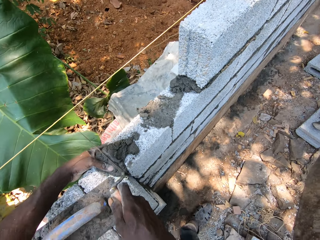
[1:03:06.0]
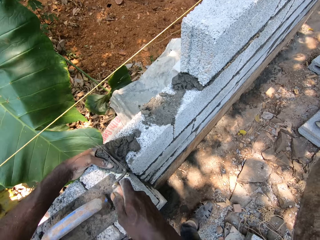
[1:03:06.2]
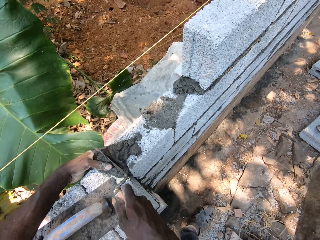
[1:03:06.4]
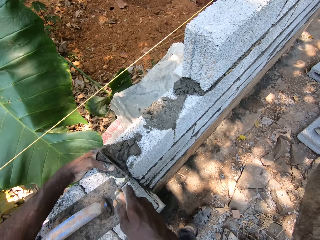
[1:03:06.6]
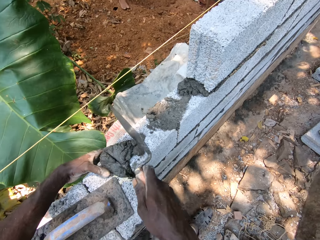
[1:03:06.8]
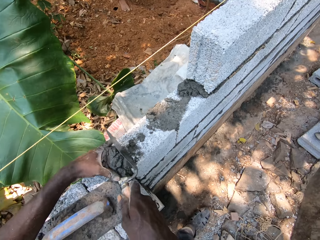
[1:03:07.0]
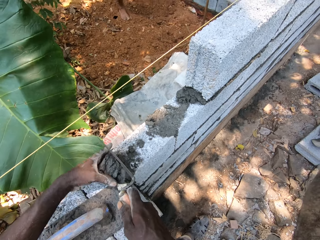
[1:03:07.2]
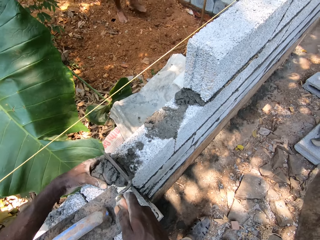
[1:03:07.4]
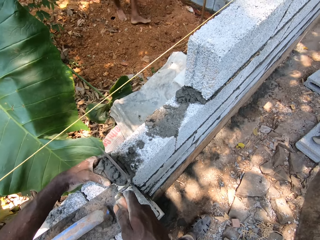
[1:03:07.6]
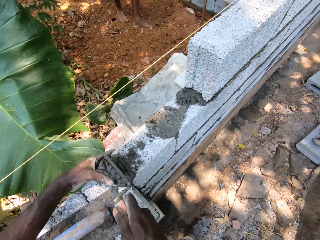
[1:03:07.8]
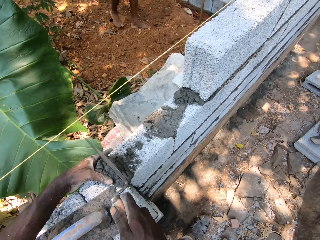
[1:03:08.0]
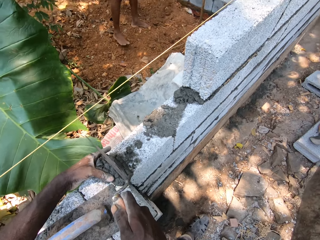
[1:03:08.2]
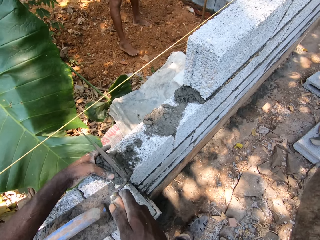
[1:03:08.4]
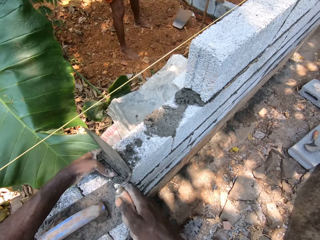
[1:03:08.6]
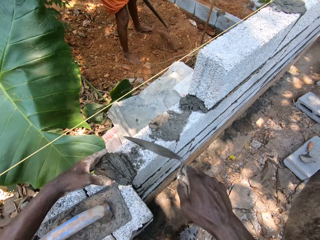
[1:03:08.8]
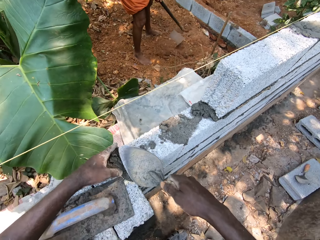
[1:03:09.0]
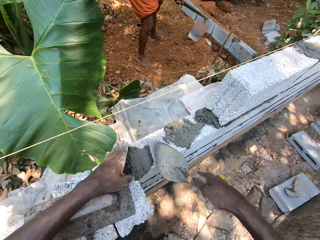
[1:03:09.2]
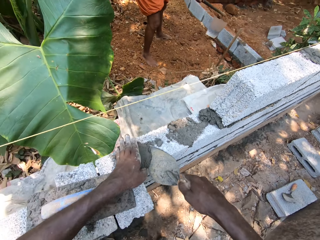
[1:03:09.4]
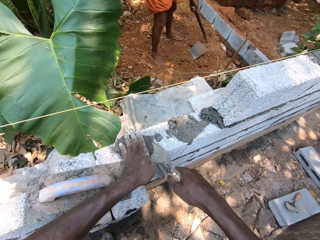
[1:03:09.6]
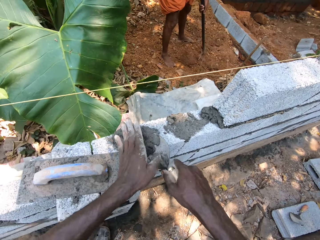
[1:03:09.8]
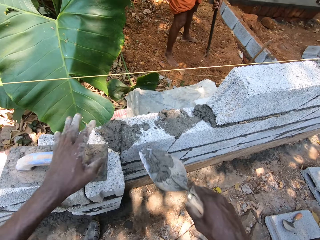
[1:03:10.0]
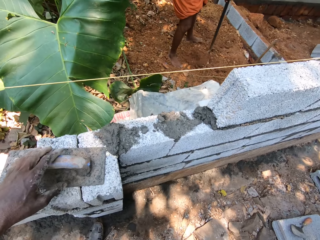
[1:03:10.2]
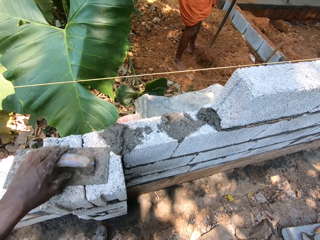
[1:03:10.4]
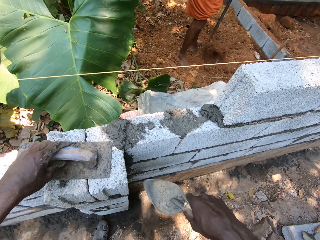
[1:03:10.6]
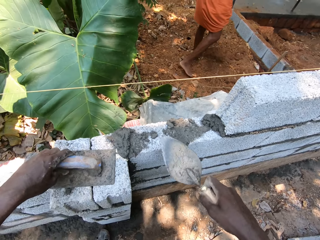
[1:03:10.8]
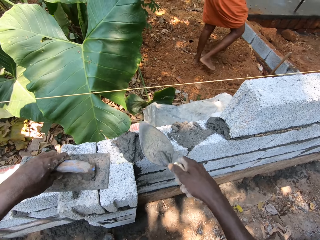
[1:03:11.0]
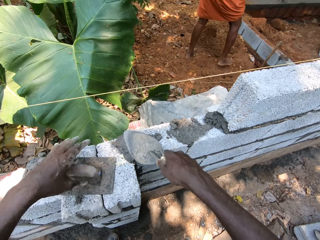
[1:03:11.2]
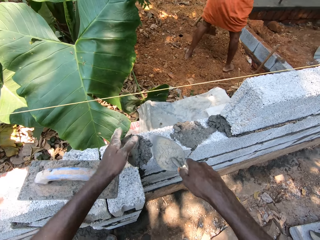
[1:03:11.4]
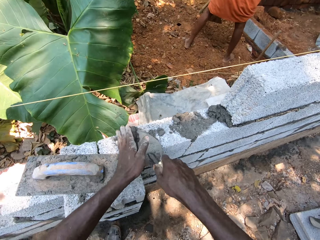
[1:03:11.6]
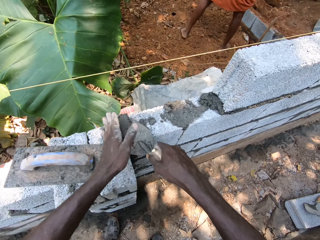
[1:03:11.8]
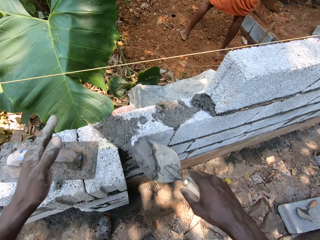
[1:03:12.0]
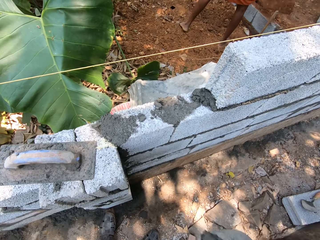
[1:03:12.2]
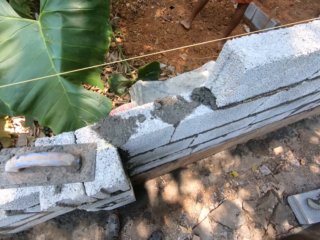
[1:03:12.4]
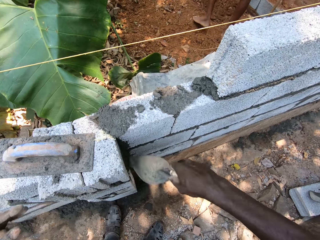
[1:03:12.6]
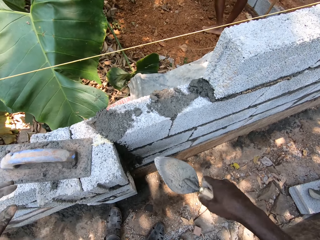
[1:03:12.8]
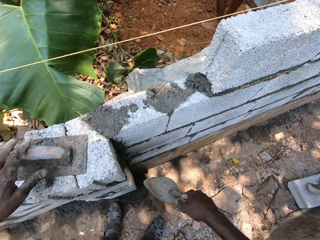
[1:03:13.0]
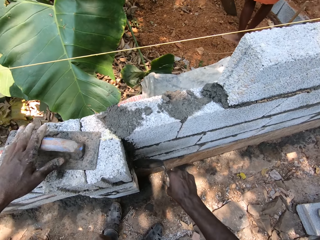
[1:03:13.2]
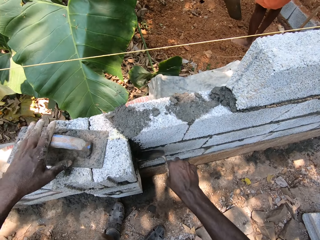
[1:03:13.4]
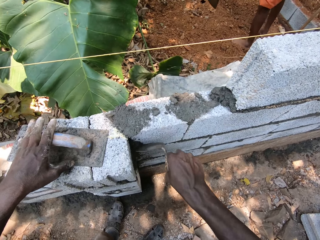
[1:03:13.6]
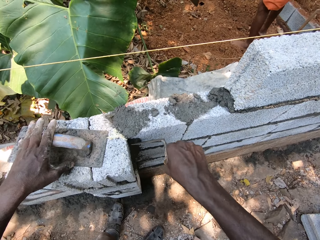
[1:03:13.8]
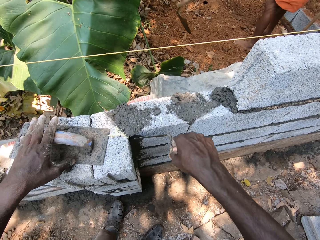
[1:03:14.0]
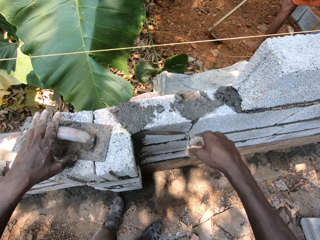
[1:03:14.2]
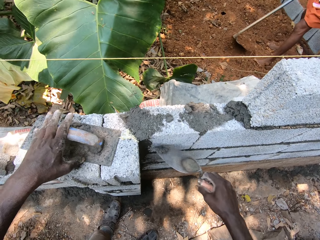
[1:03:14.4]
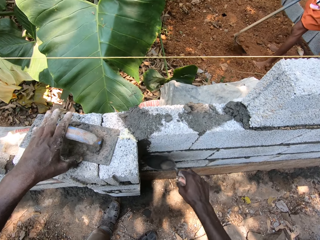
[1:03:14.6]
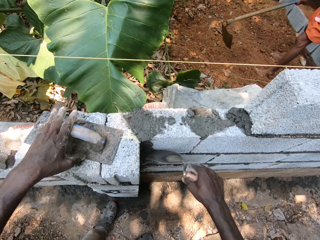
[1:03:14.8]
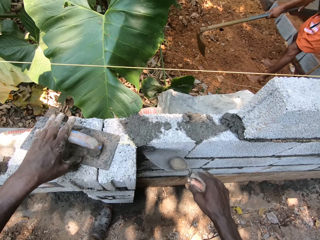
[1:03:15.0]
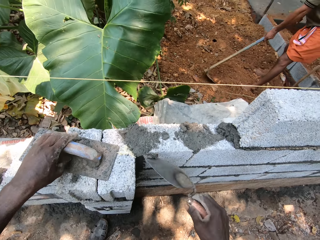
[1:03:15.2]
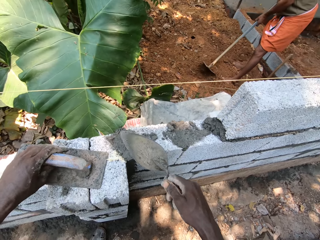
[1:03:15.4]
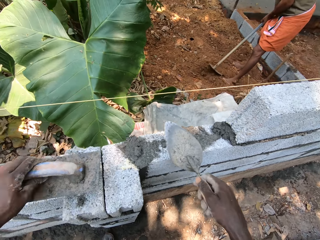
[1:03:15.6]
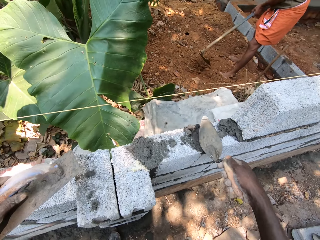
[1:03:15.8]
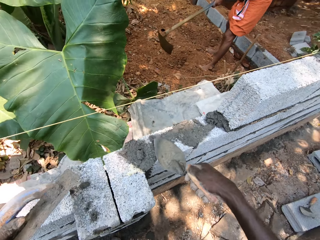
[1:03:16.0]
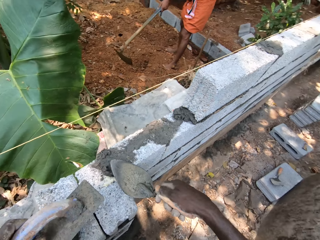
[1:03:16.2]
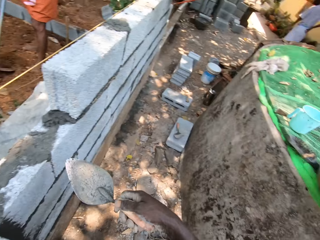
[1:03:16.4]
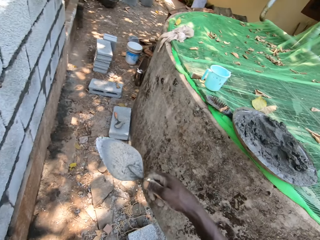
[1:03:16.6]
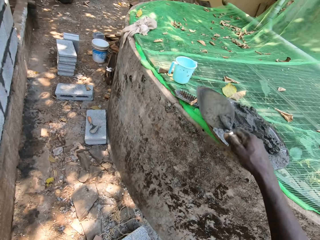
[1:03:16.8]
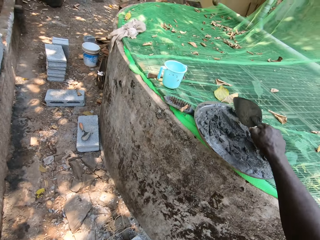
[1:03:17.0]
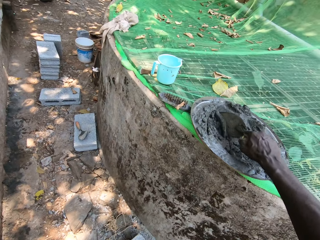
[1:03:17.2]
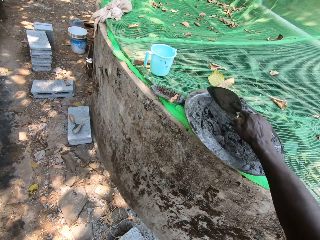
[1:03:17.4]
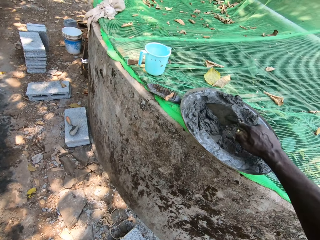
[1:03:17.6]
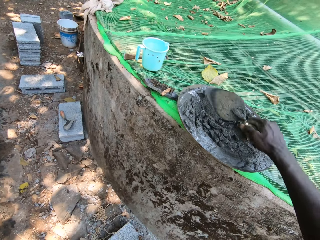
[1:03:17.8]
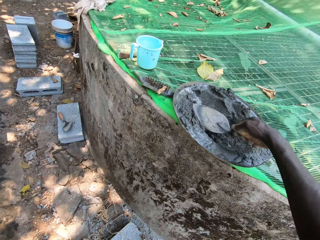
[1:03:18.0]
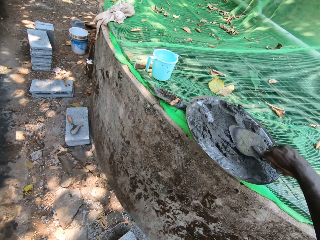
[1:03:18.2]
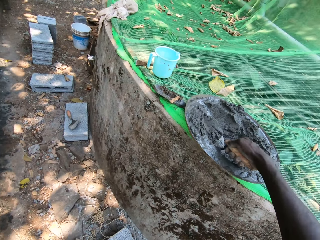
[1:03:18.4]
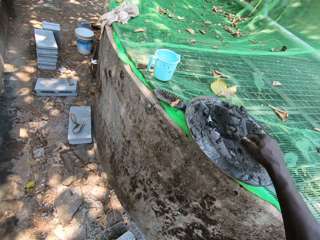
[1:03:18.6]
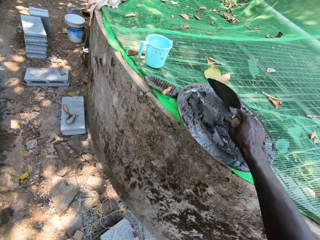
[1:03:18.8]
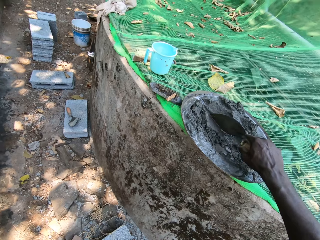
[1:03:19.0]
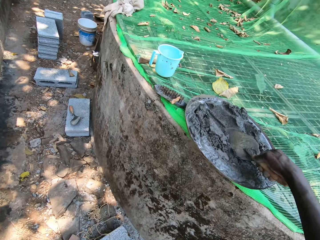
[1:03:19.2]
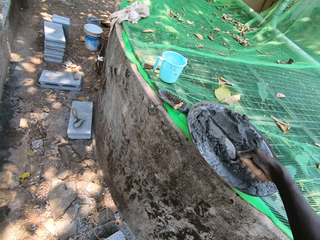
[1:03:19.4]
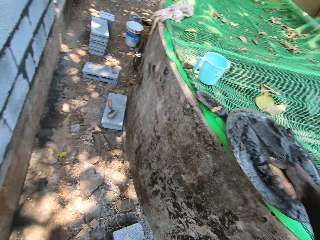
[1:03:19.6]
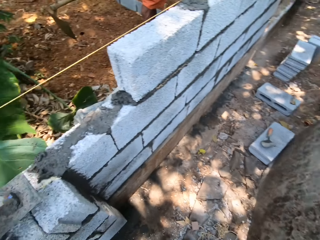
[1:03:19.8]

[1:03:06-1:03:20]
The man lifts sand from the ground with the hoe with both hands. The camera wearer scoops cement from the wall with the trowel with both hands. He moves the float on the wall with his left hand. He throws the cement on the wall with the trowel in his right hand. He scoops cement from the wall with the trowel with both hands. The man throws the sand on the ground with the hoe with both hands. The camera wearer throws the cement on the wall with the trowel in his right hand. He lifts the float from the wall with his left hand. He spreads the cement on the wall with the trowel in his right hand. The man tills the ground with the hoe with both hands. The camera wearer picks up the plastering trowel from the fence with his left hand. He collects cement from a head pan with the trowel in his right hand.

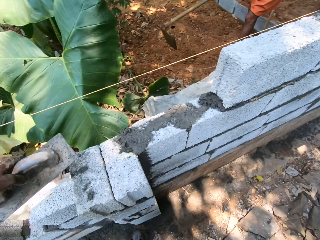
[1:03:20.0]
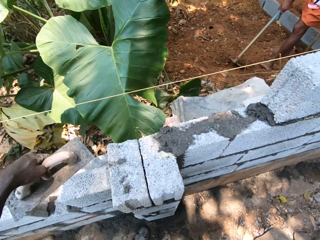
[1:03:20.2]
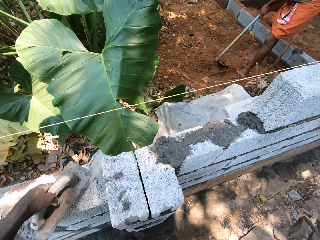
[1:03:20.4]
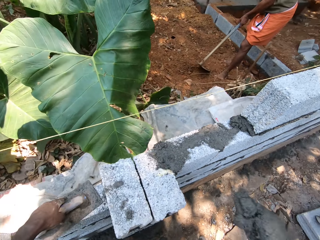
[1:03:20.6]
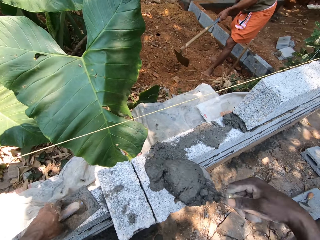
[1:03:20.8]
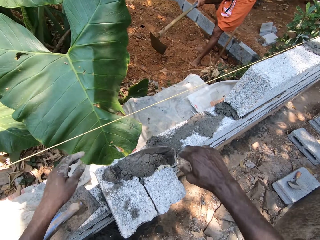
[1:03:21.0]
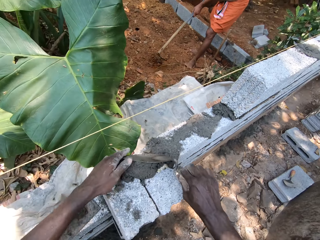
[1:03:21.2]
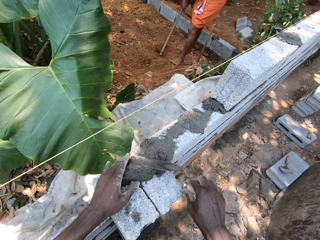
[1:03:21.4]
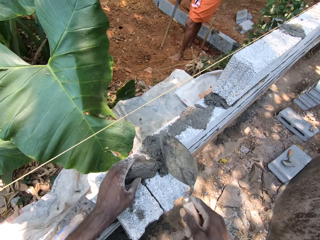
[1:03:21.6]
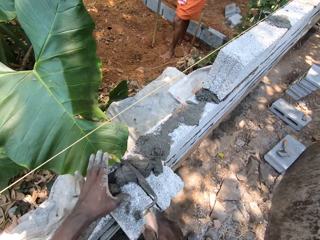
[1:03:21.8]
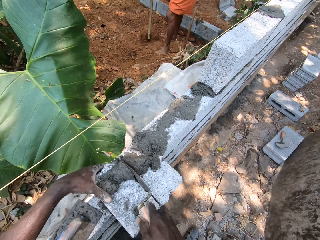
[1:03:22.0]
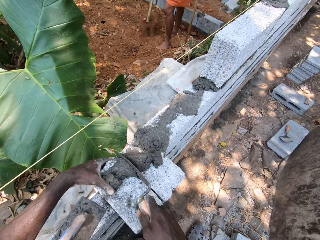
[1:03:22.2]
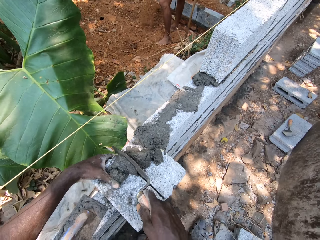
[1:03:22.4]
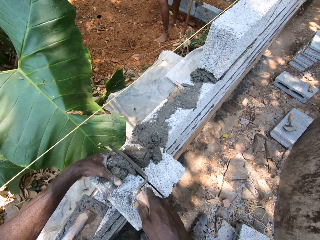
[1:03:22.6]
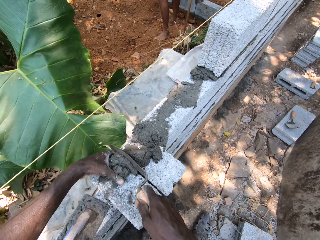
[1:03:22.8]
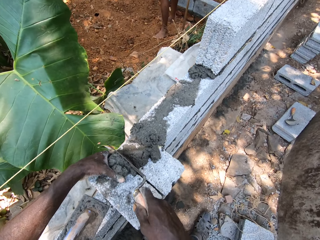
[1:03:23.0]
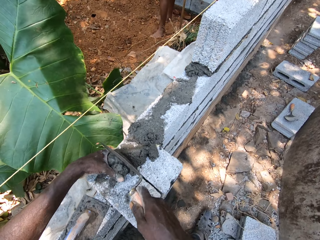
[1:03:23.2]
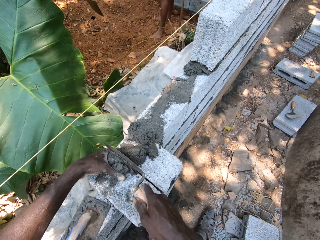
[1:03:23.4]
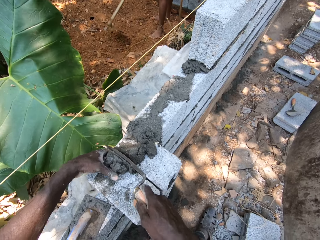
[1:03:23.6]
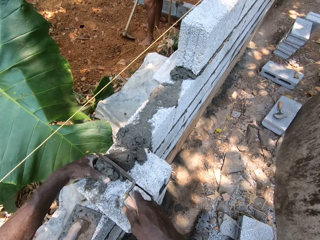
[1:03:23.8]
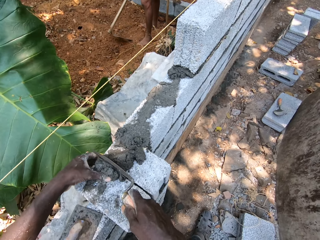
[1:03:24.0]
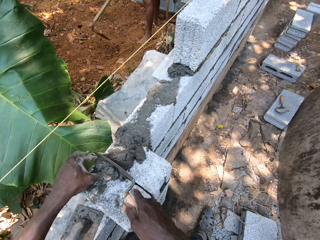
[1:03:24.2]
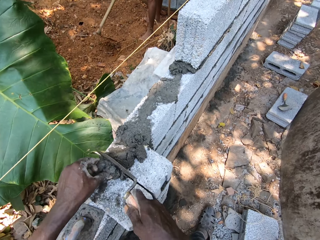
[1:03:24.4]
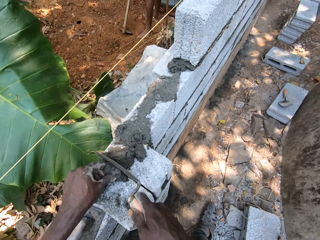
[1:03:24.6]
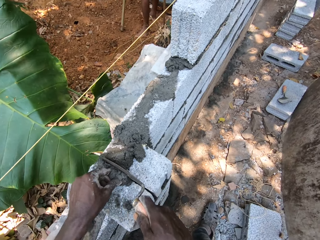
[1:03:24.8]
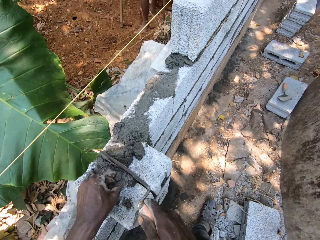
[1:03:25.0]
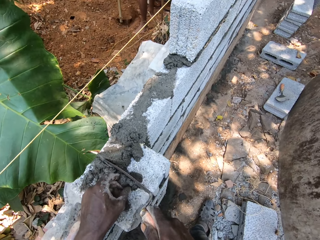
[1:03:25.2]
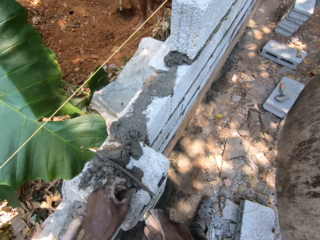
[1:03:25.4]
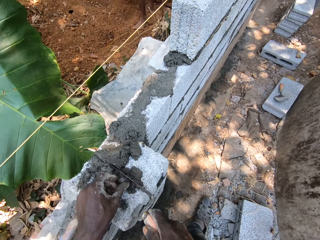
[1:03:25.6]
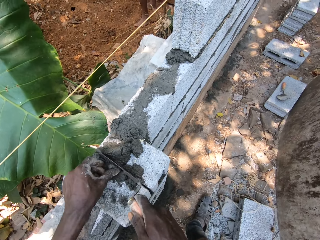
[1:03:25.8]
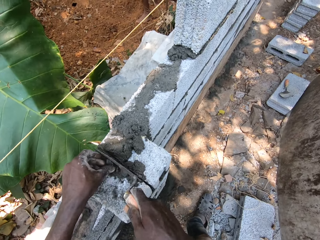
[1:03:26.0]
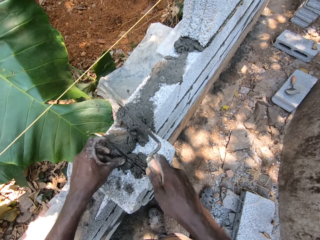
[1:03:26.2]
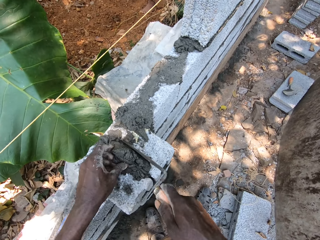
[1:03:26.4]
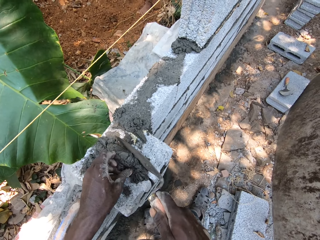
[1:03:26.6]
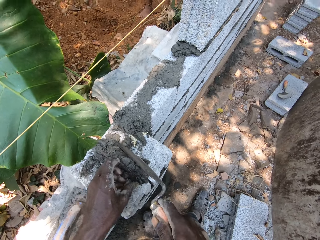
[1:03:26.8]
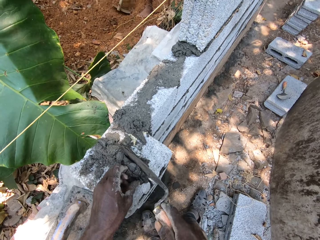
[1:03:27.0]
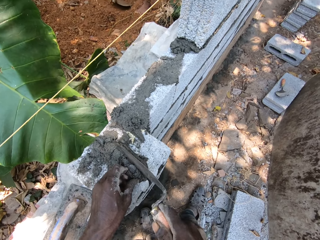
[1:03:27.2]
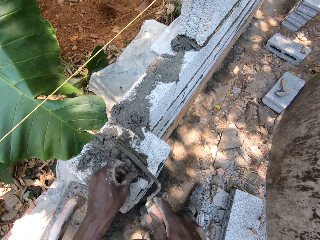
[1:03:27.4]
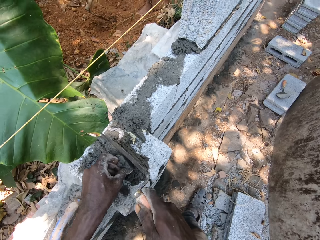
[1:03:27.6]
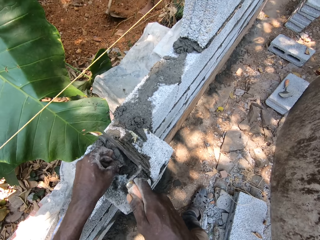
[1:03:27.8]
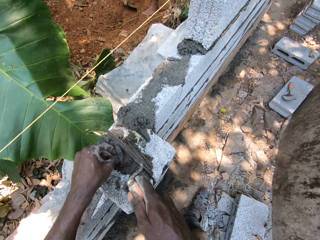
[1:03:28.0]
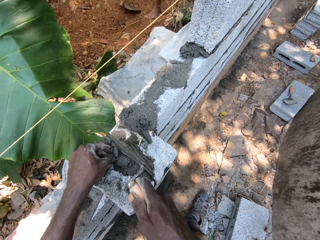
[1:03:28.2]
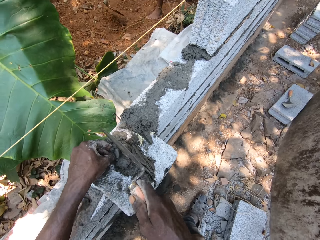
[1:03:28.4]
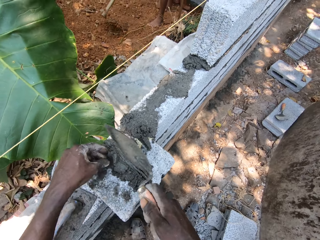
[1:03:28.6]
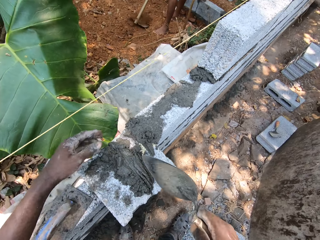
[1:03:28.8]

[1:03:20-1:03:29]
The camera wearer drops the plastering trowel on the fence with his left hand. He puts the cement on the stone. He plasters the cement on the fence with the trowel in his right hand and his left hand.
